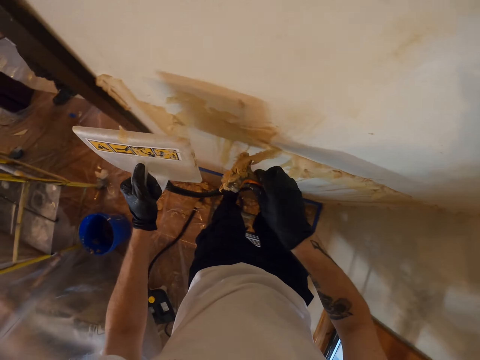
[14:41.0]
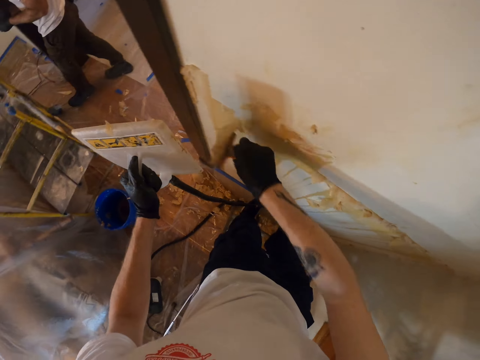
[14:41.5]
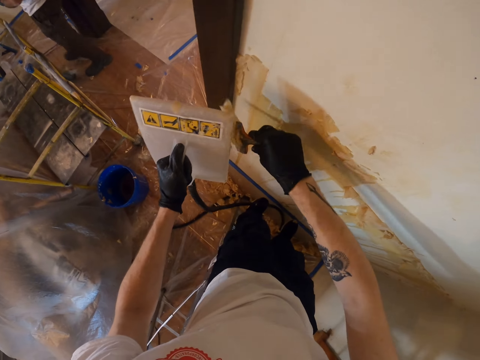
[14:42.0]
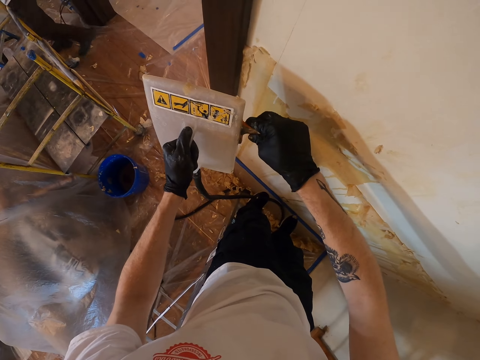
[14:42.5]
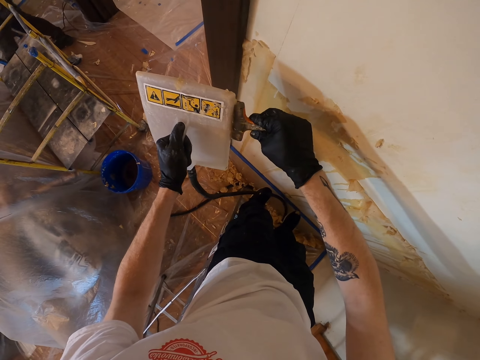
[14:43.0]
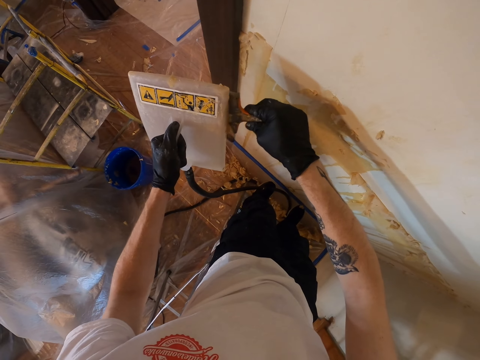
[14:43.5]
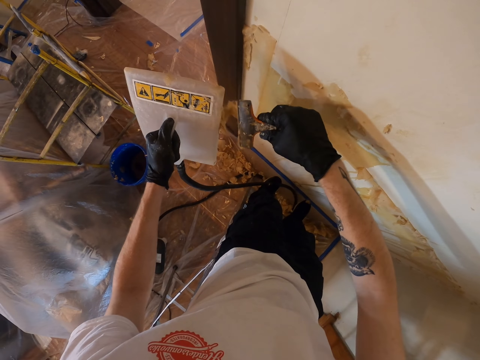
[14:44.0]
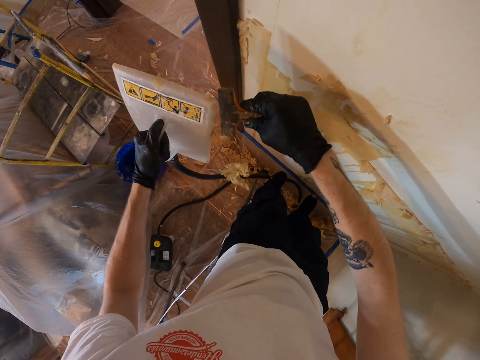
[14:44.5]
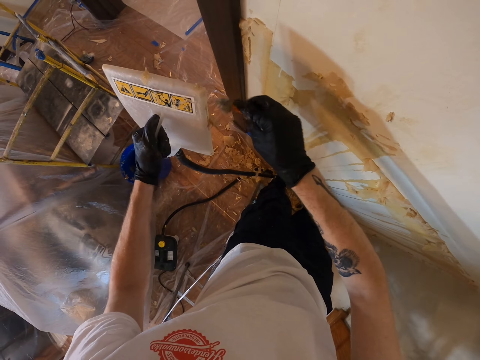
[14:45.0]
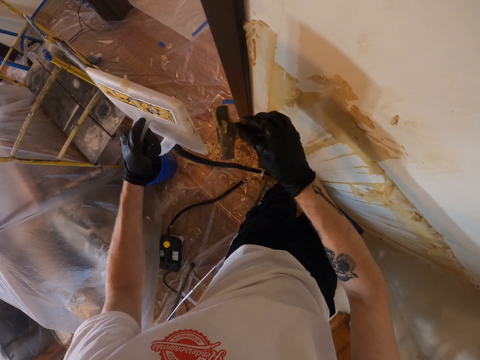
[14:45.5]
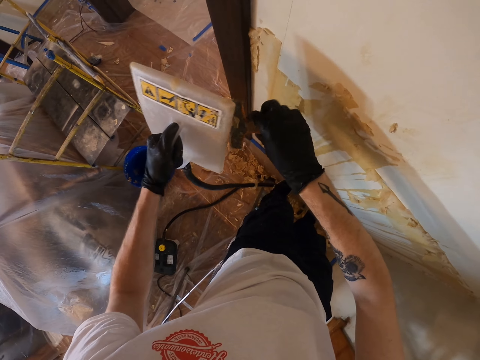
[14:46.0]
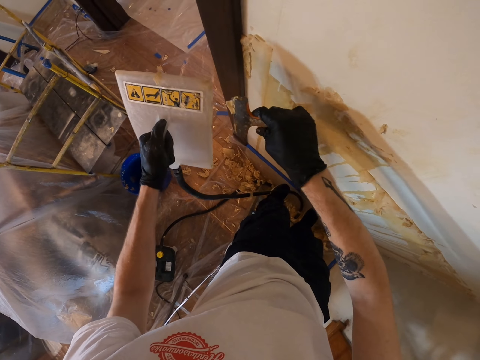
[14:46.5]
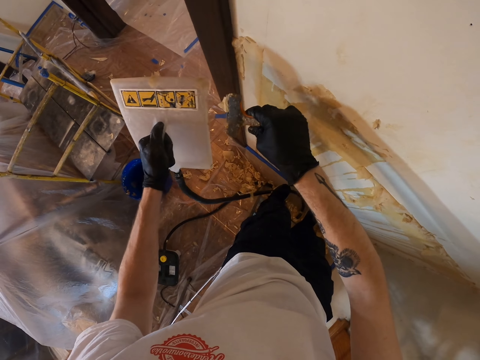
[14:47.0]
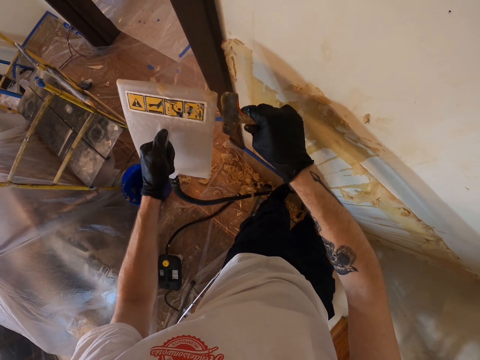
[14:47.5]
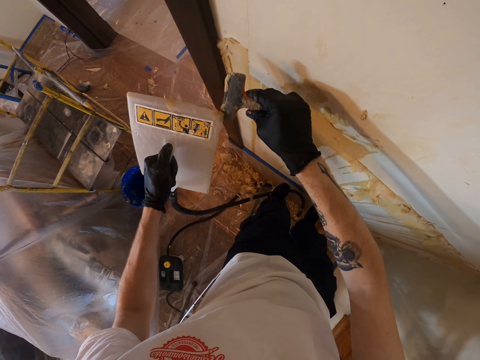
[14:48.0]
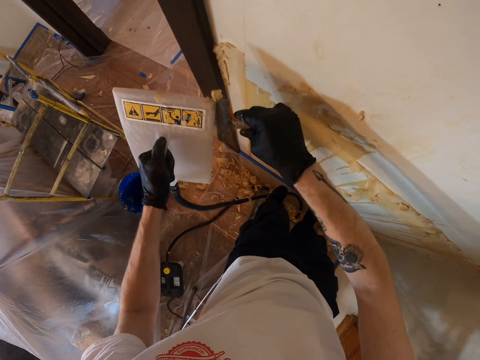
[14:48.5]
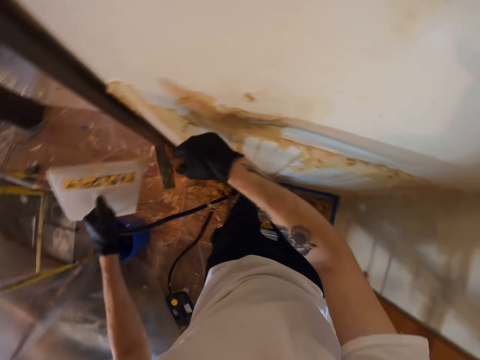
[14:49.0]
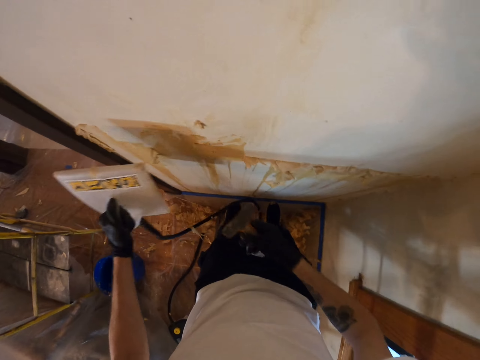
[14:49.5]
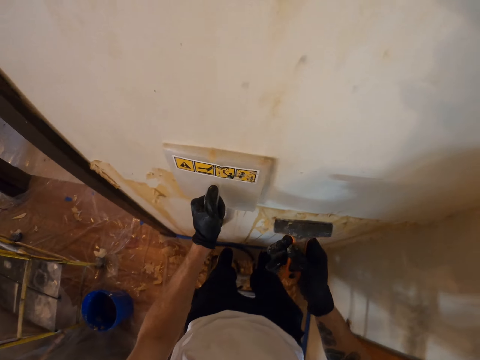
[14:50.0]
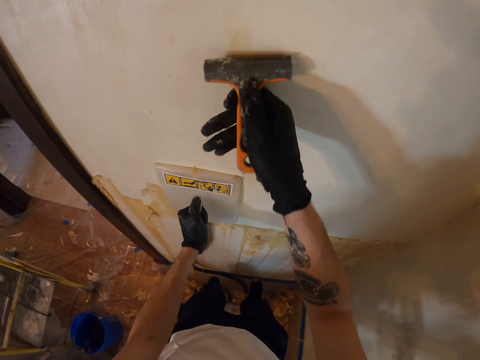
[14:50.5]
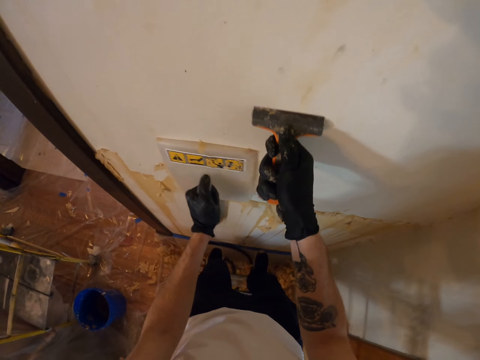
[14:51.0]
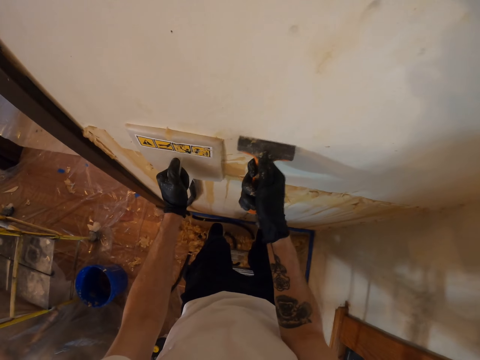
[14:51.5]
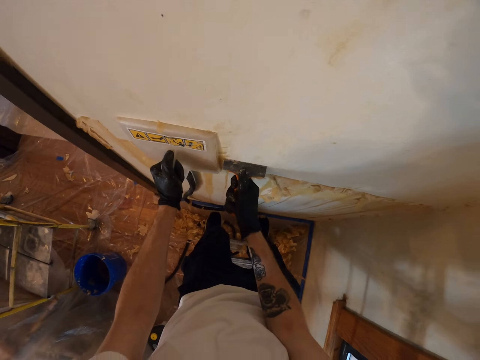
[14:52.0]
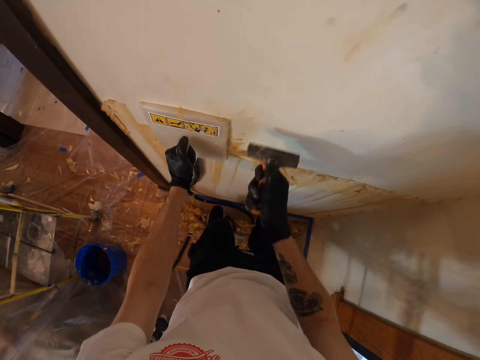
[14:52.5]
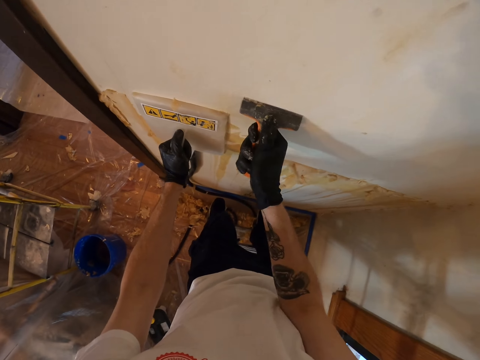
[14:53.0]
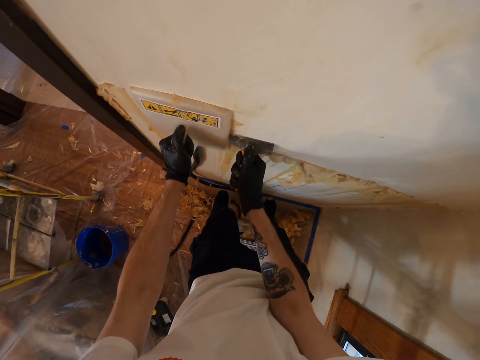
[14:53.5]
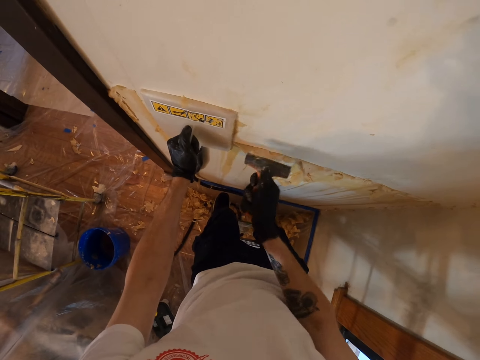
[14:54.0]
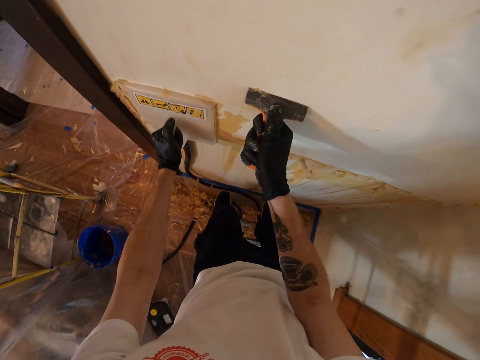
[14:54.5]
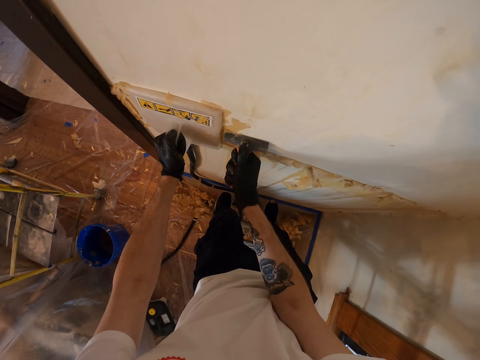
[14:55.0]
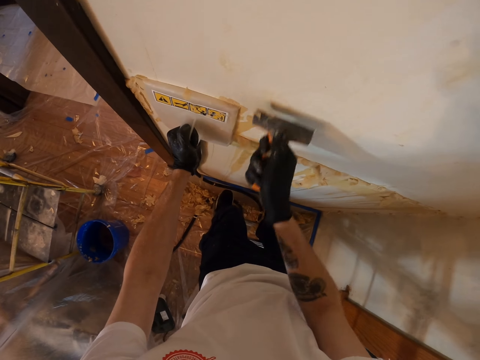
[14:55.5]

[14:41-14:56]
The camera wearer scrubs paste on the steamer plate. They remove paint from the paint scraper. They hold something against the wall. They scrape off paint from the wall. They remove wallpaper using the remover and the steamer plate.

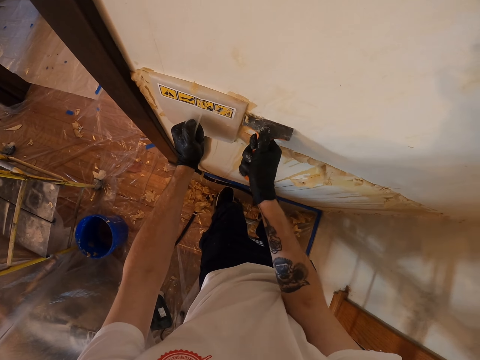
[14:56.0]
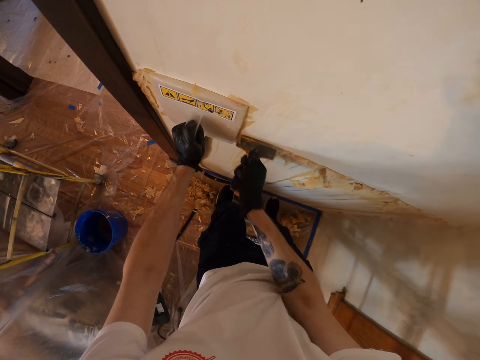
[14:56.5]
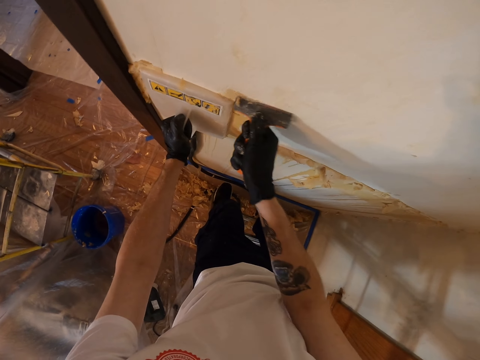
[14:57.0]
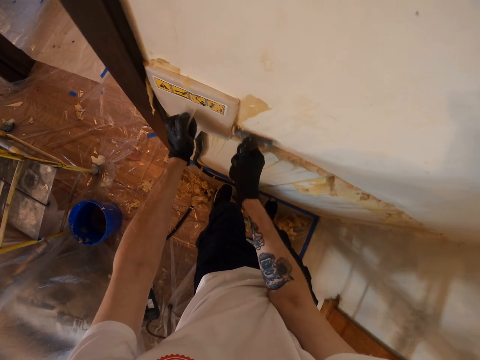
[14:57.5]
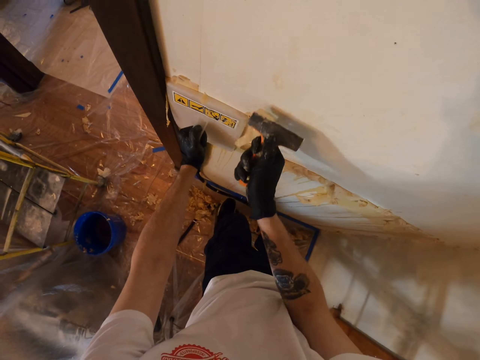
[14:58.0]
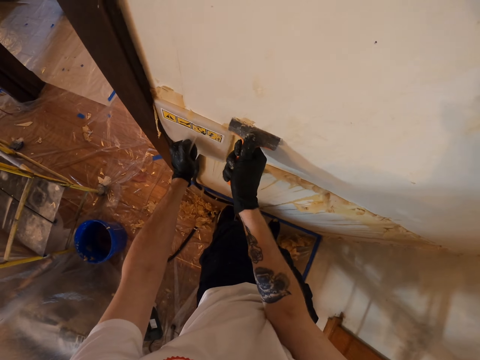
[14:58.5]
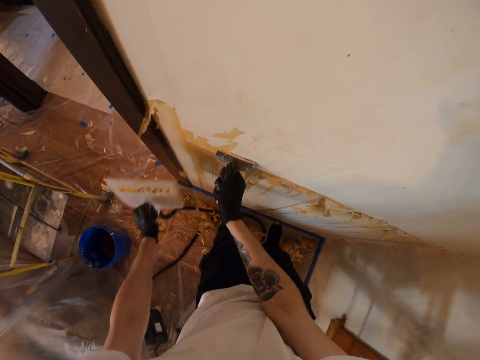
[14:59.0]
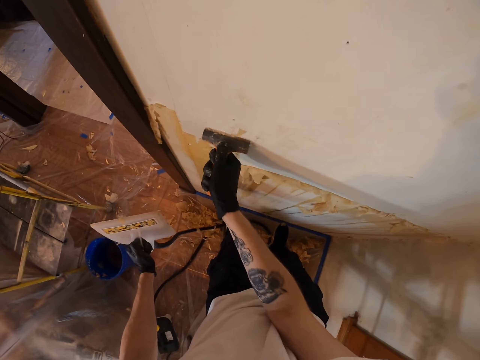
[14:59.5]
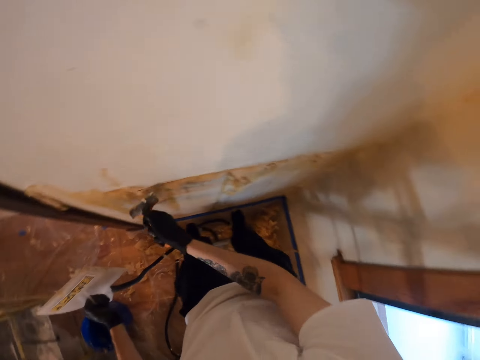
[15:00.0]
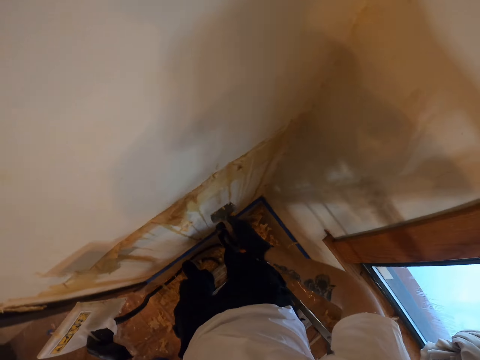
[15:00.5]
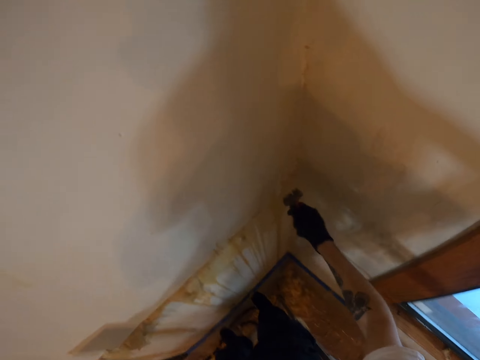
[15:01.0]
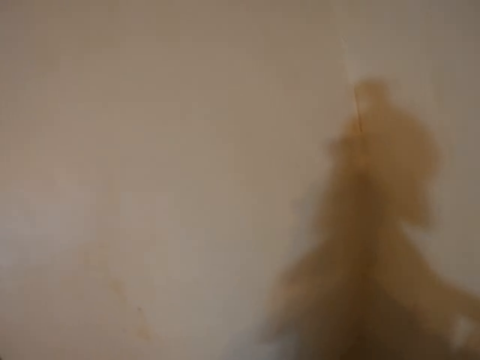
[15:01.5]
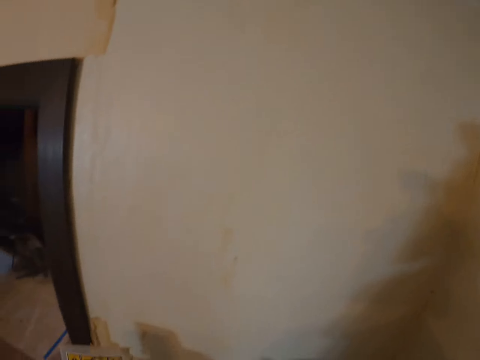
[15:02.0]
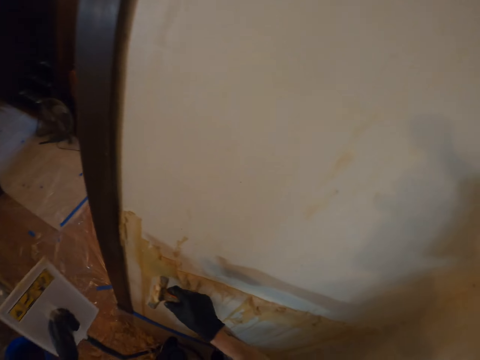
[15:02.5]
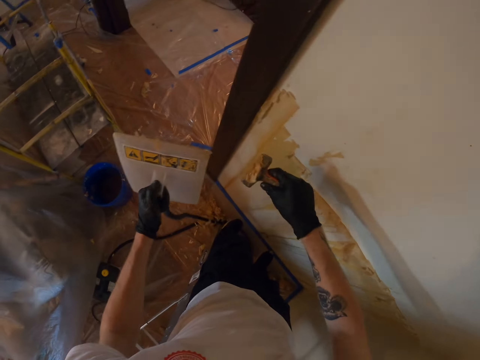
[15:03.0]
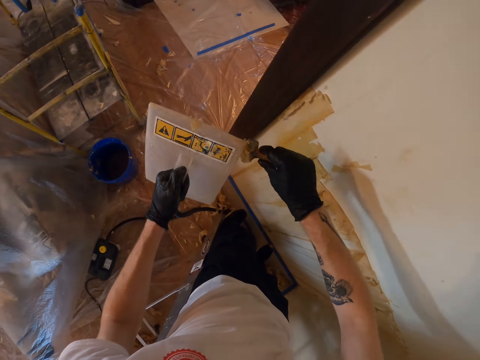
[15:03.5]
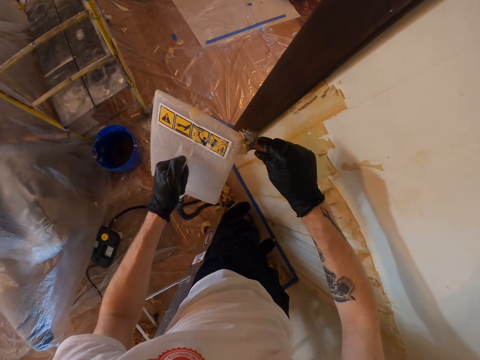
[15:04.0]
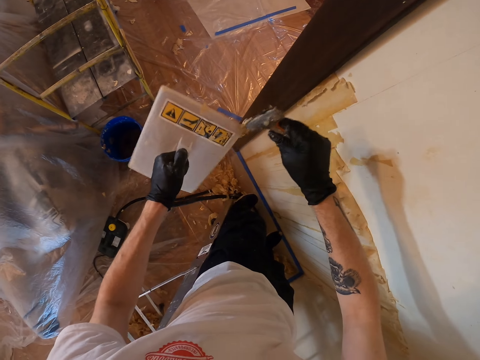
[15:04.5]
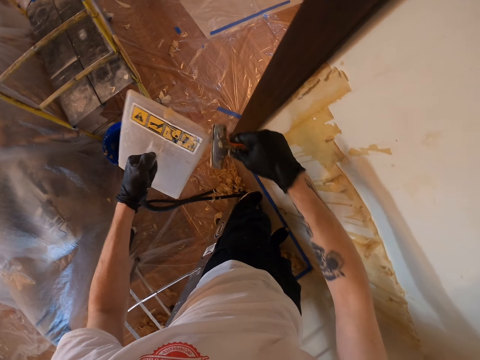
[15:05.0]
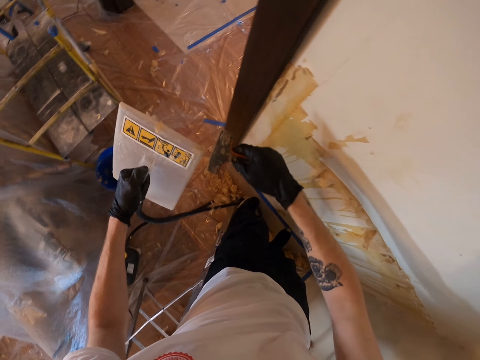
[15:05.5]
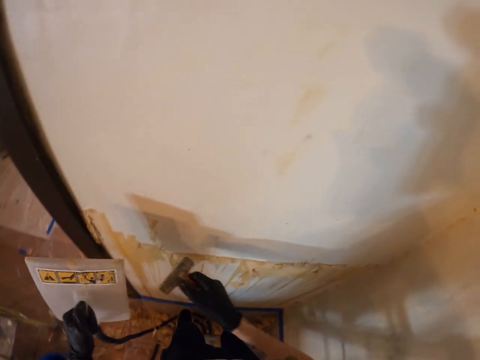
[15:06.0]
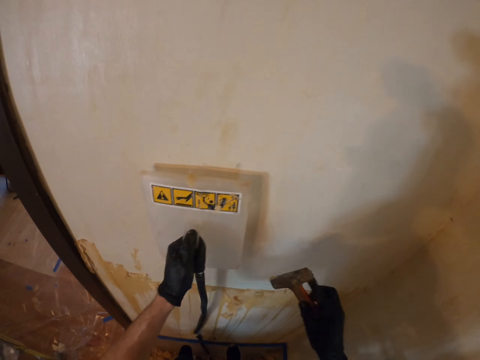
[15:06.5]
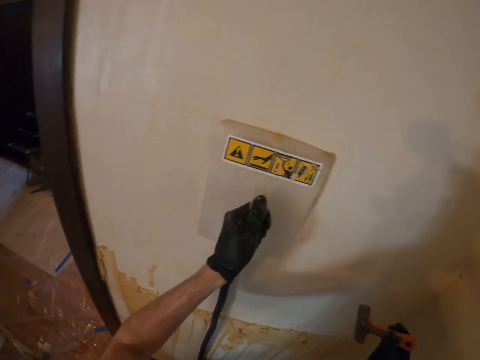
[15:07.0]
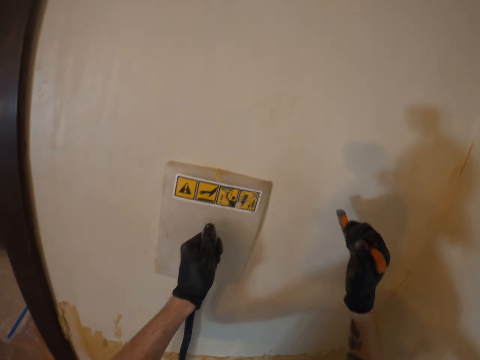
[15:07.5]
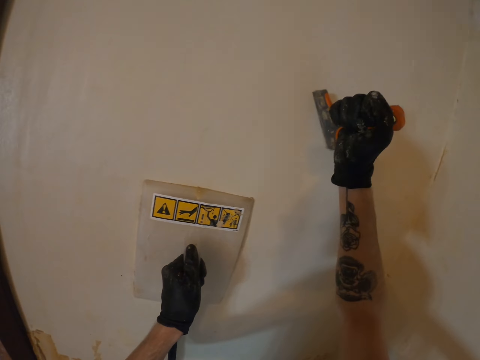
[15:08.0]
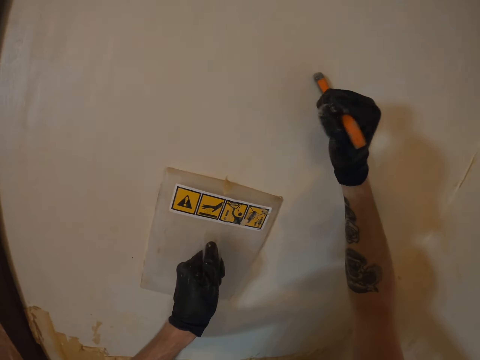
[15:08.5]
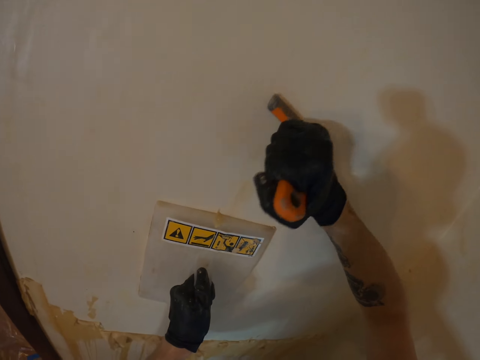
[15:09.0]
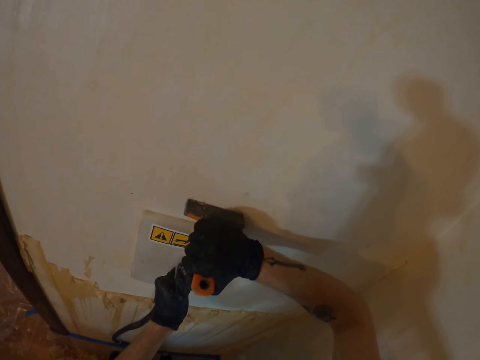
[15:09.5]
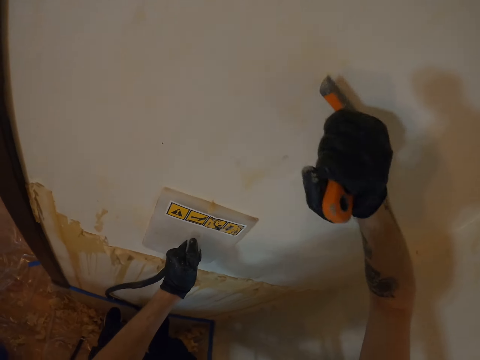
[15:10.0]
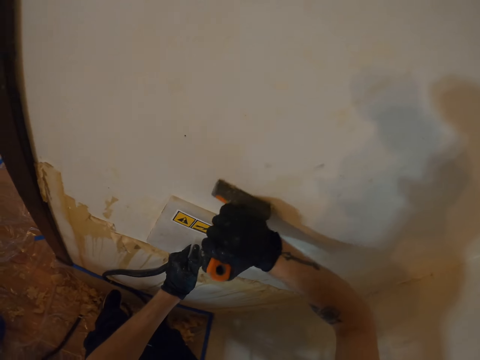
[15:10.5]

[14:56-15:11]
The camera wearer scrubs paste on the steamer plate. They remove paint from the paint scraper. They hold something against the wall. They scrape off paint from the wall. They remove wallpaper using the remover and the steamer plate.
